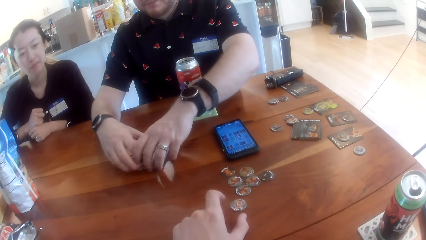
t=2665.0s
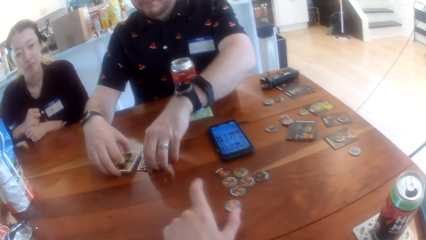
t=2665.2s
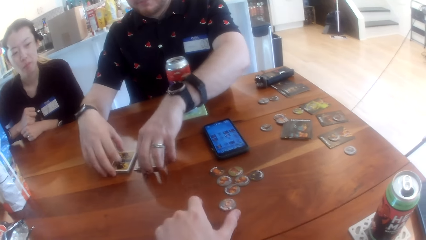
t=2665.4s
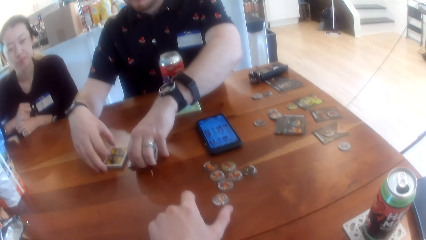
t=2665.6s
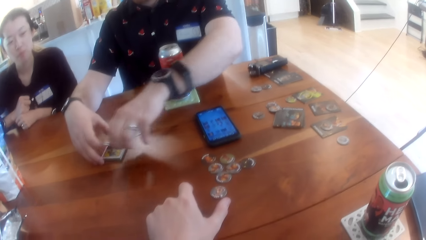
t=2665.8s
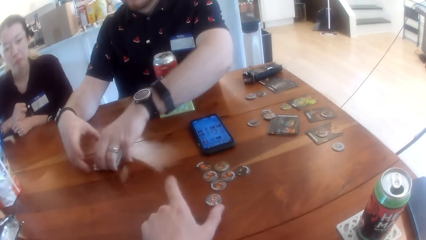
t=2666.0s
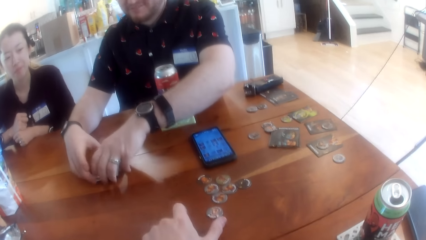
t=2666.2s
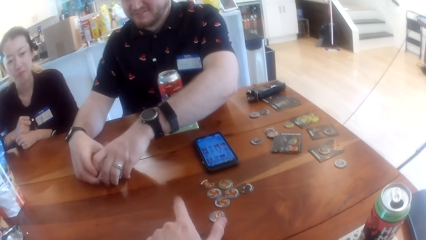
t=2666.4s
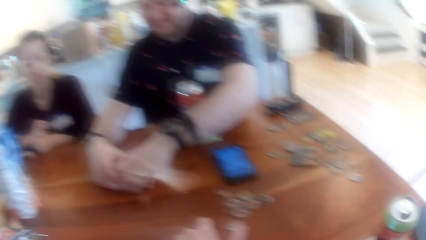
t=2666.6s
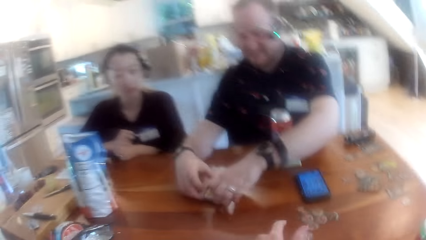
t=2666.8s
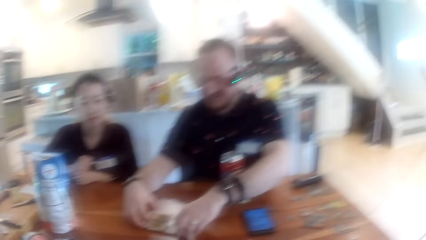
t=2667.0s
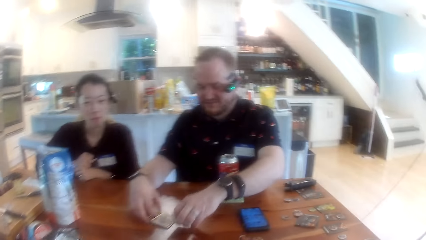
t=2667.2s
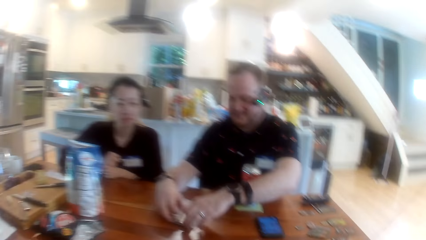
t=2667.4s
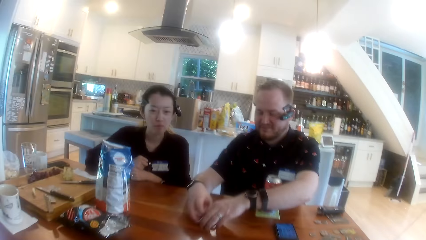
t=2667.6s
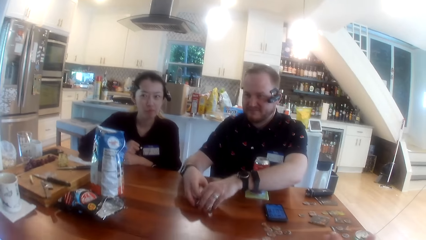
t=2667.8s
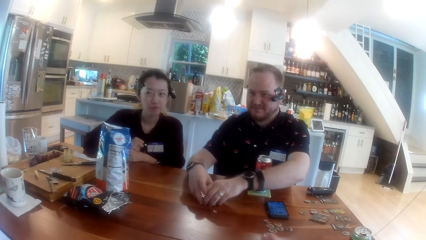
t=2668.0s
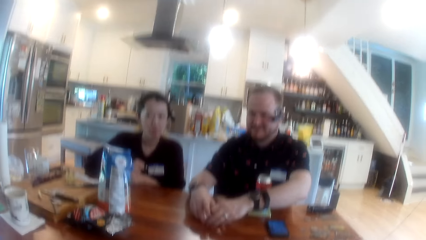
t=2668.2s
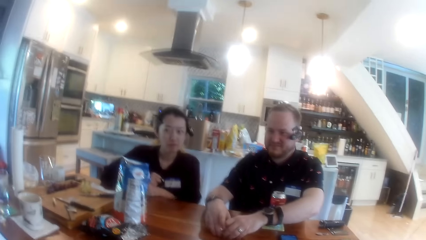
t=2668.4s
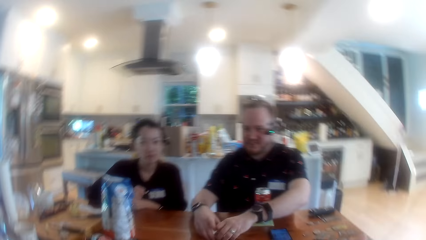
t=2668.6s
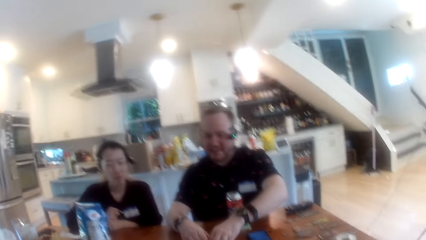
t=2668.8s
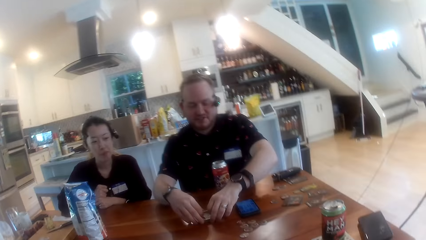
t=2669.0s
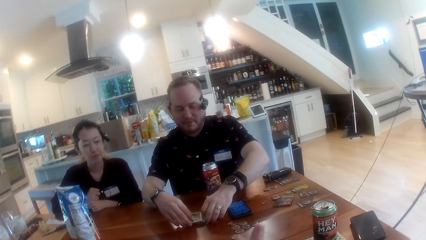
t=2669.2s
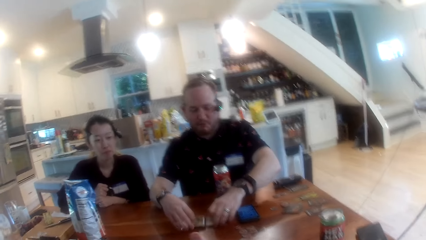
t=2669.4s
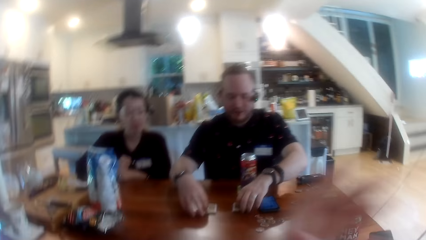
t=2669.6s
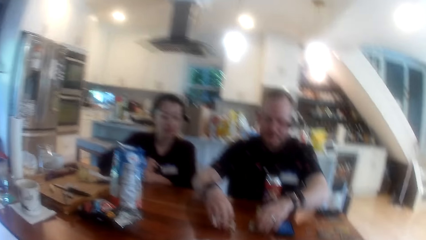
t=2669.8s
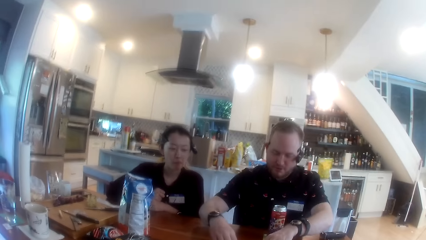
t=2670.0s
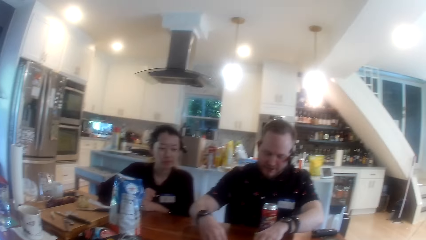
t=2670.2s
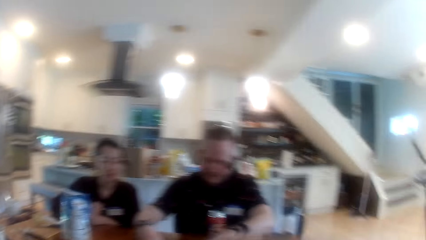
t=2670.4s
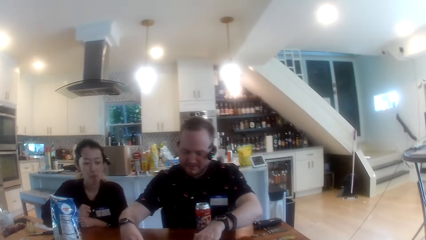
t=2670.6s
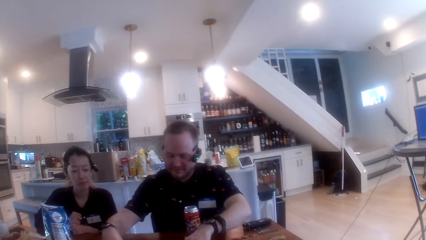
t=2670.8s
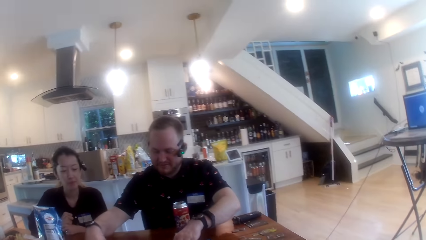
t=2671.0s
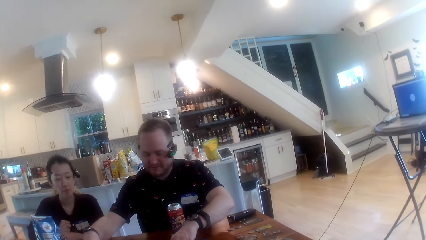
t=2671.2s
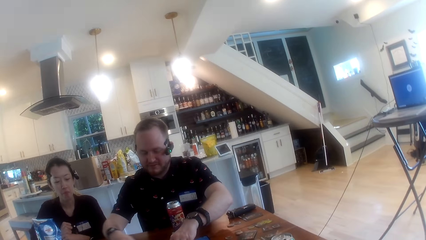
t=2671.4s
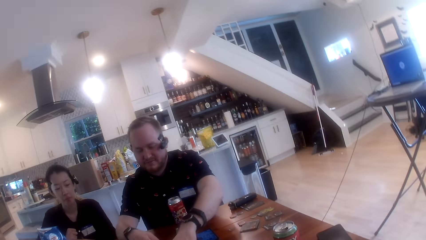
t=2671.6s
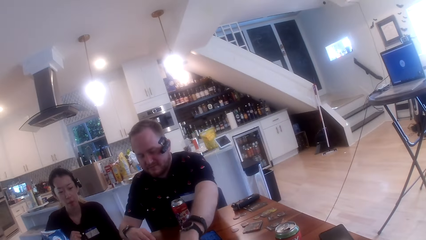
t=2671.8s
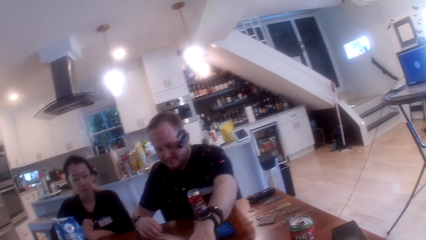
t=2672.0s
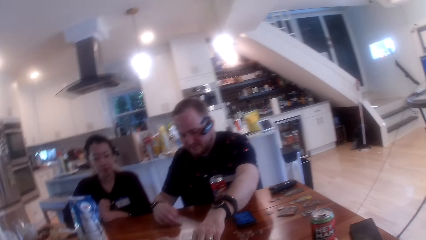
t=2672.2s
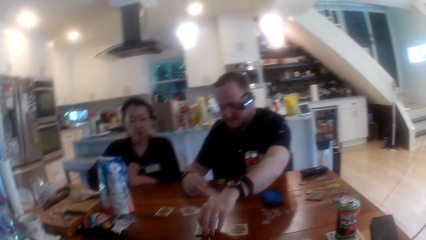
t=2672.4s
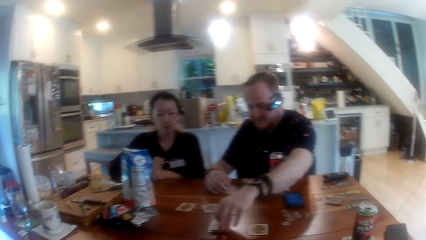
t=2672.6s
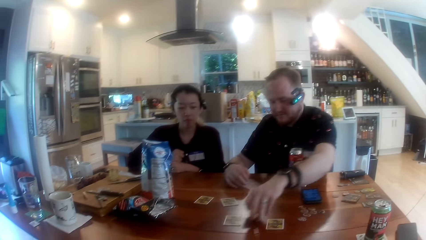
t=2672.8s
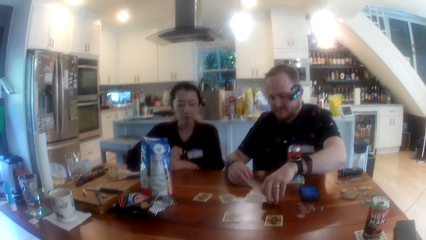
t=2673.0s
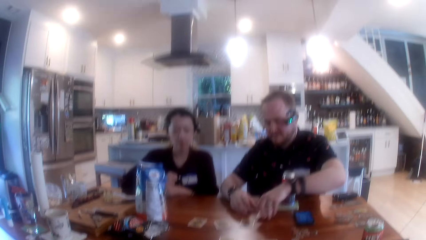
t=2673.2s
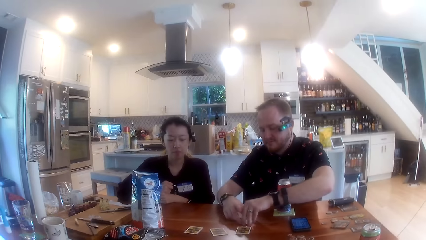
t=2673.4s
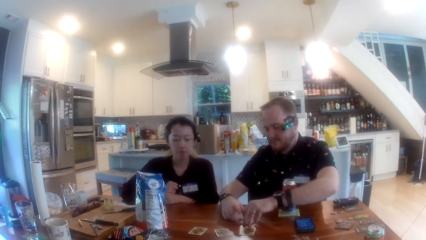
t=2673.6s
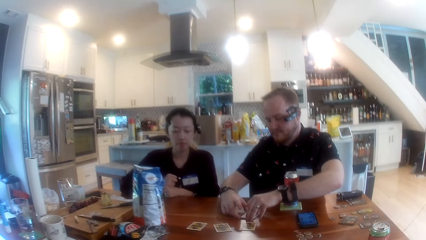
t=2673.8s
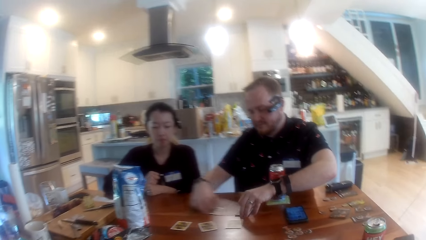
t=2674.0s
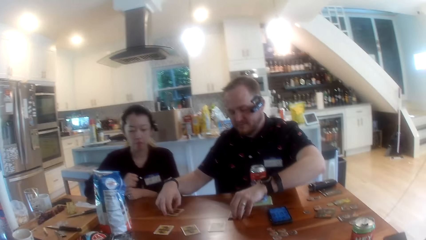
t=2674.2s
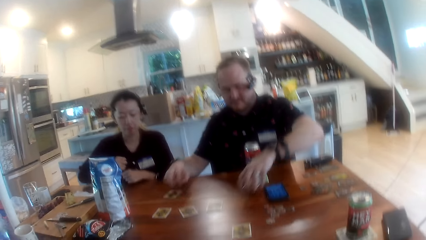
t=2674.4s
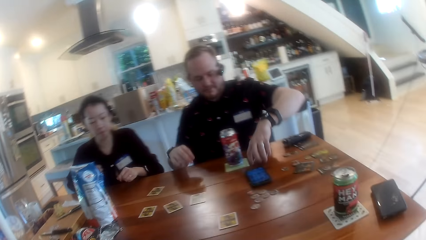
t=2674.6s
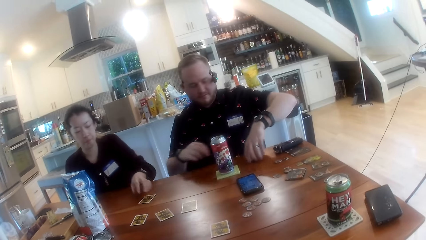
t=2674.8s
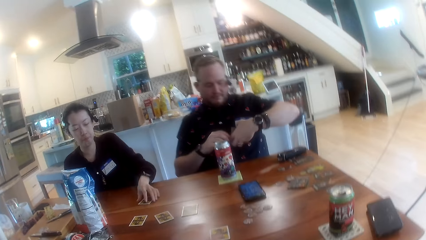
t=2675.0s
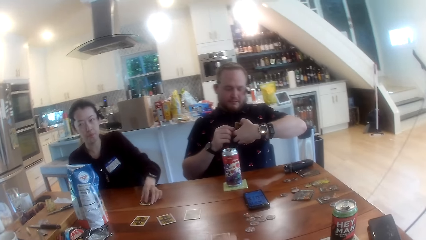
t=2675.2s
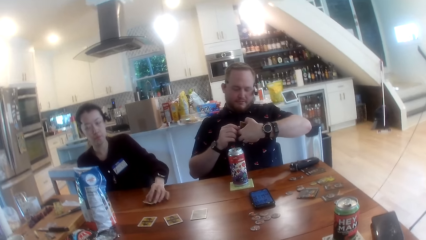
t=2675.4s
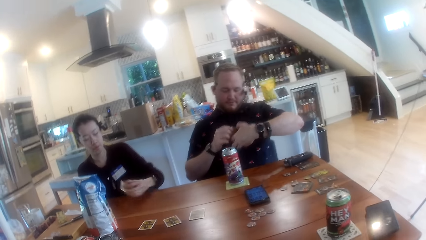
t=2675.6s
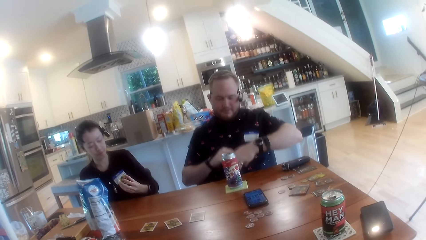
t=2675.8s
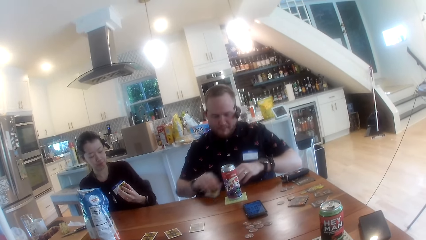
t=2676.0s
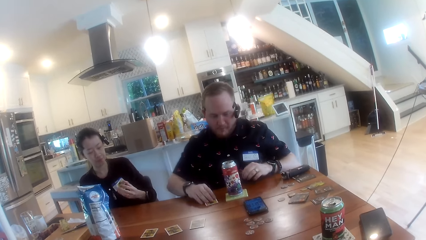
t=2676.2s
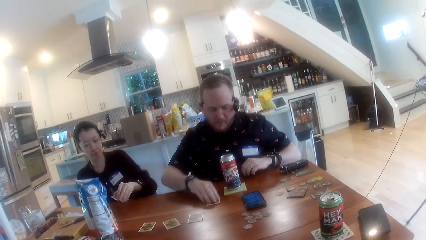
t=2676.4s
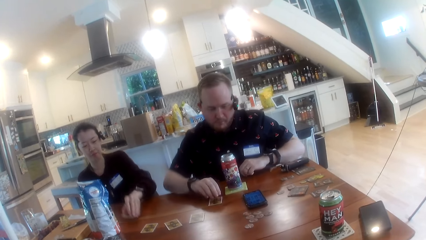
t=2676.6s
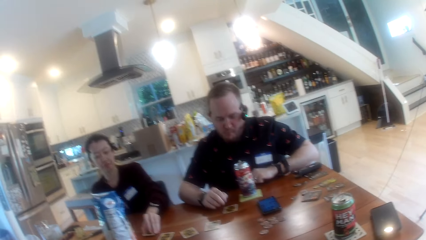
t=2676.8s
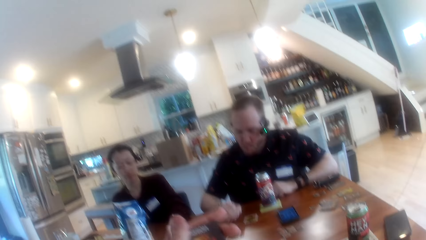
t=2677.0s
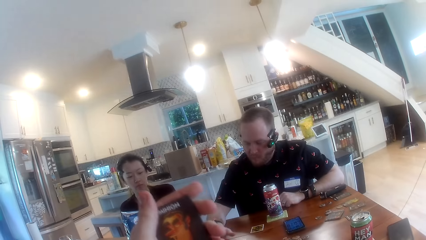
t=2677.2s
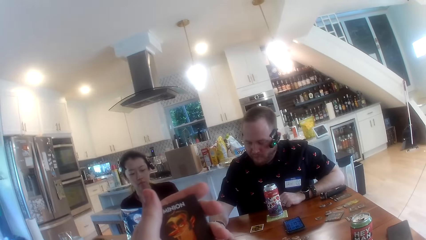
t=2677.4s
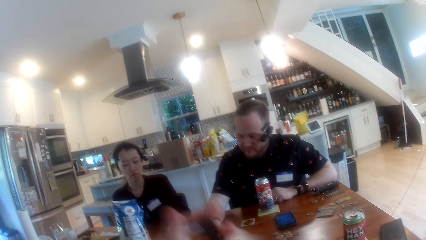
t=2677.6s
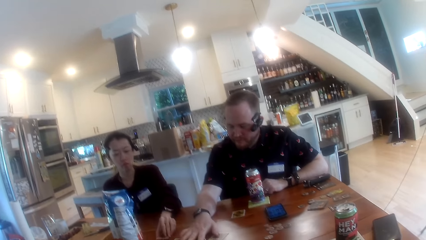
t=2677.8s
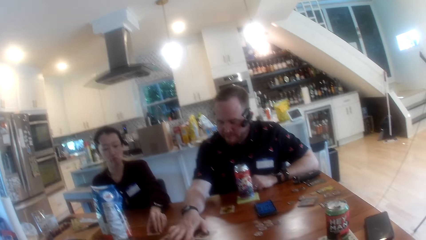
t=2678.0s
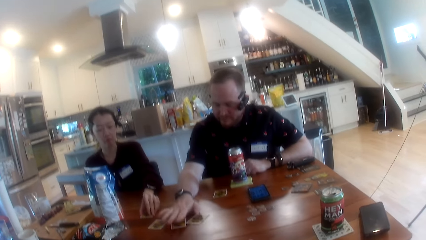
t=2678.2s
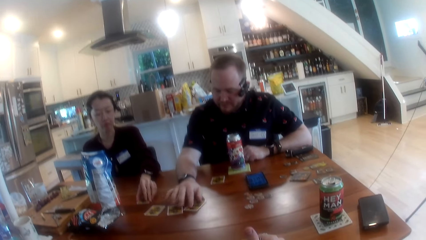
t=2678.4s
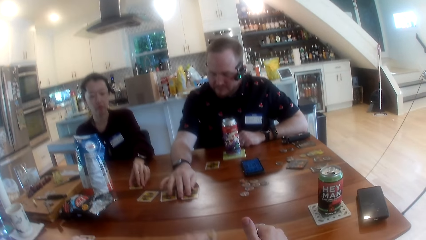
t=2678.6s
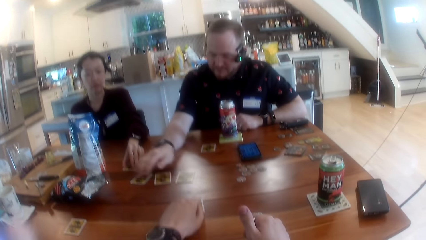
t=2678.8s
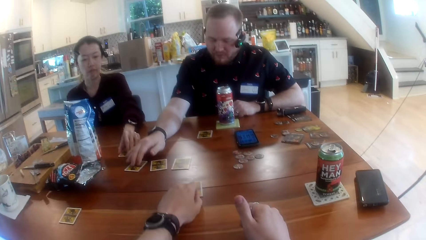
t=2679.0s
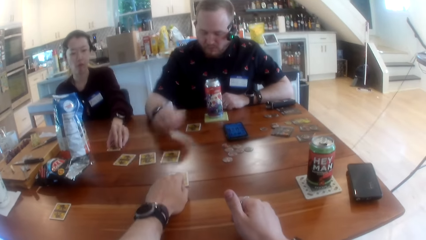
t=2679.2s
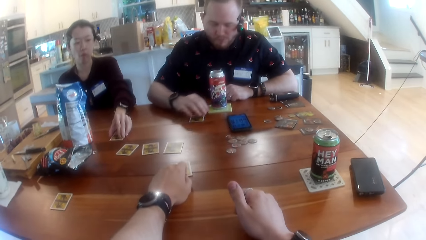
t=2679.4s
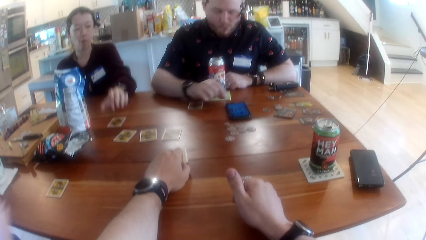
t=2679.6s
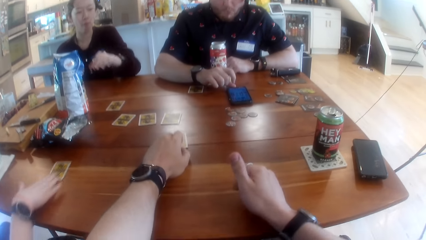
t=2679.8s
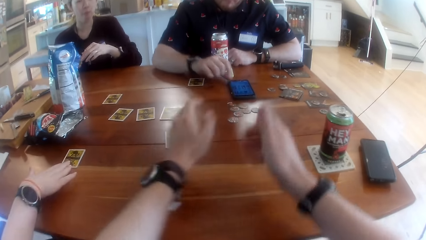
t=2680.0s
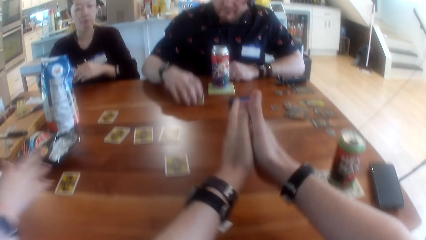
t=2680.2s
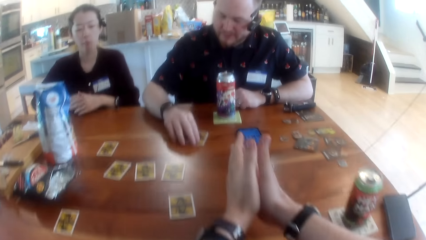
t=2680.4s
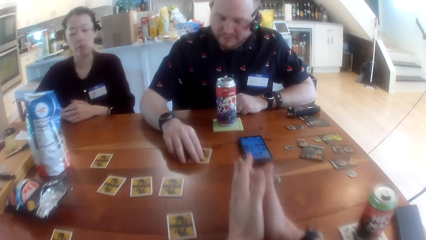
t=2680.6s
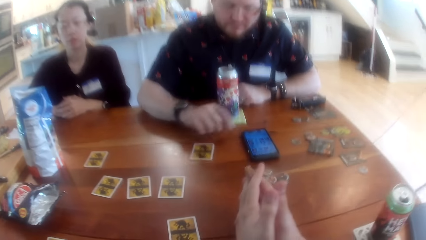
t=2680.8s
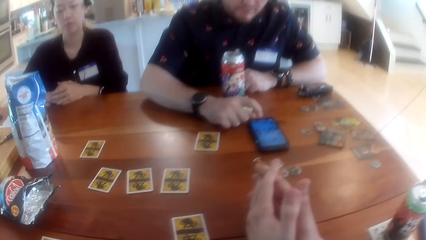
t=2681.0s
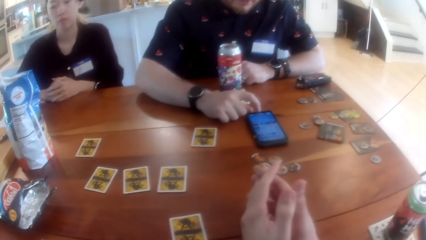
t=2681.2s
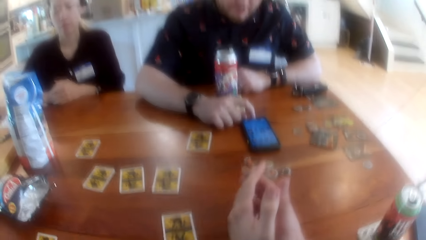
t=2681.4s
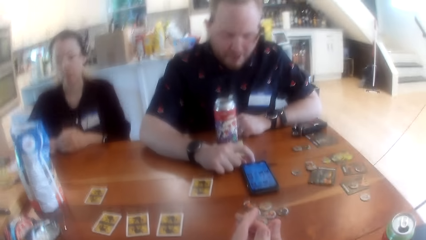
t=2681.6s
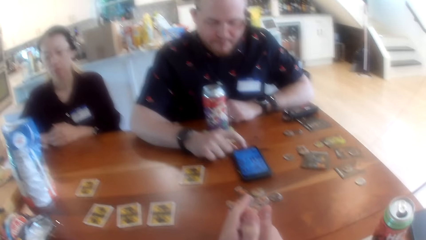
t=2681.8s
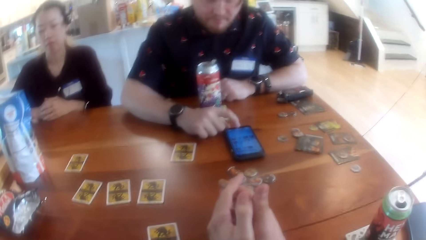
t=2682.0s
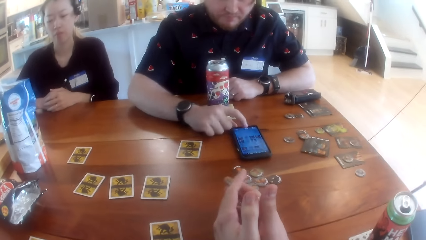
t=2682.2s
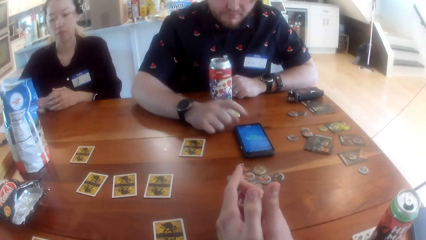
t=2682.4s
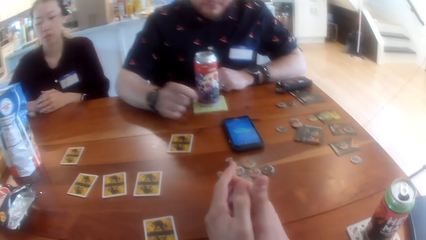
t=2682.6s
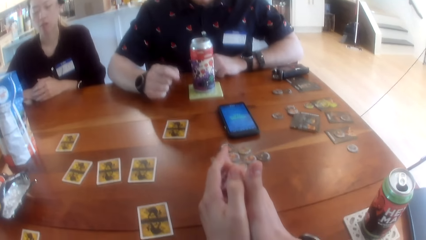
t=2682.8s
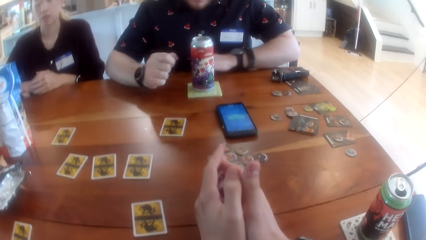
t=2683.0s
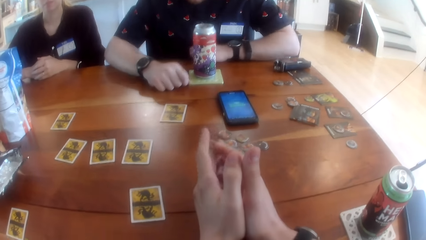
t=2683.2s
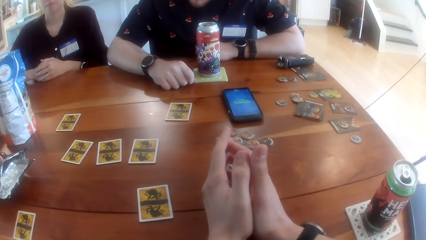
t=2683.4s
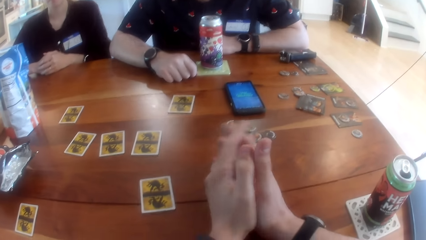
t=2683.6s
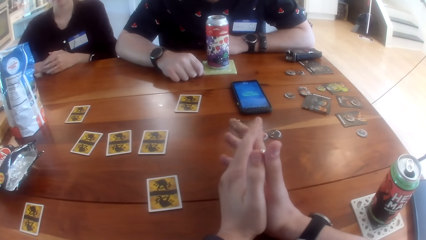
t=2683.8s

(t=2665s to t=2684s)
The camera wearer taps the table with his left hand. He touches his face with his right hand. A man arranges the cards on the table with both hands. The camera wearer lifts his hand. The man distributes the cards on the table with both hands. The man picks up a card with his left hand and checks the card in his left hand. A woman picks up the card on the table with her left hand and checks the card in her left hand. The man drops the card on the table with his right hand. The woman drops the card on the table with her left hand. The camera wearer checks the card in his left hand. The man counts the cards at the center of the table with his right hand. The camera wearer lifts a card. He drops the card on the table with his left hand. Another woman pushes the card on the table forward with her right hand. The man pushes the card on the table forward with his right hand. The camera wearer holds his hands. The man operates the phone on the table with his right hand. The camera wearer interacts with the man, the first woman and the other woman at the table.
